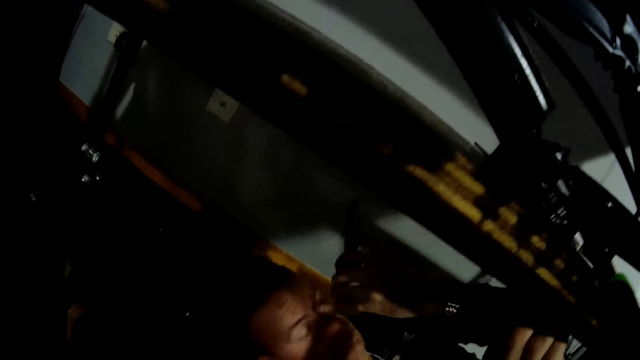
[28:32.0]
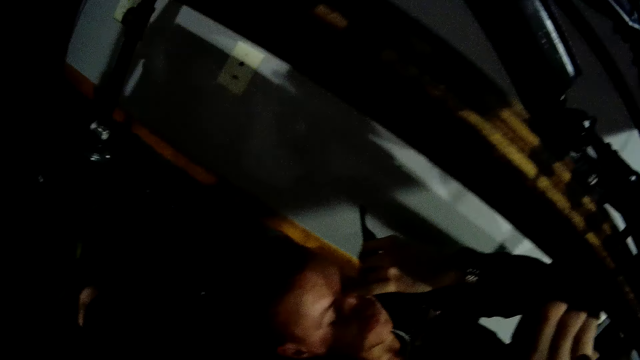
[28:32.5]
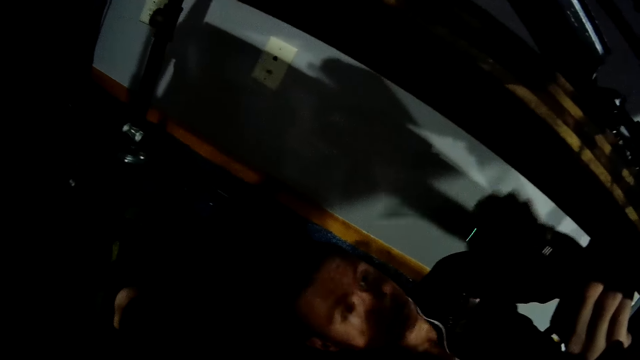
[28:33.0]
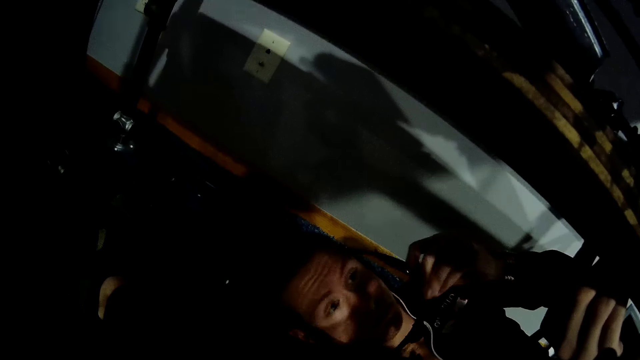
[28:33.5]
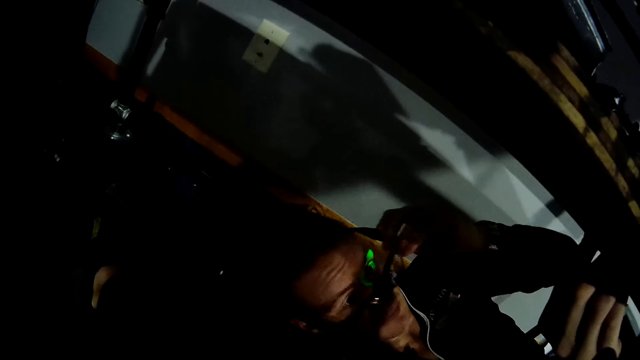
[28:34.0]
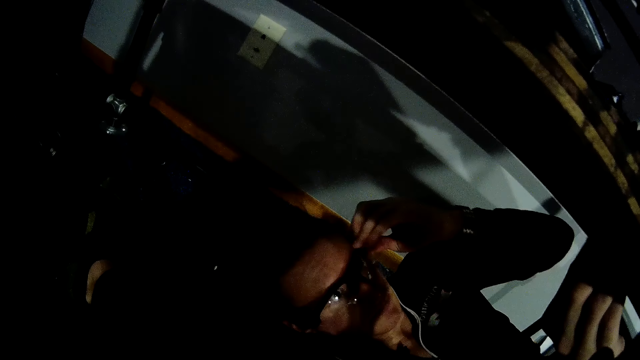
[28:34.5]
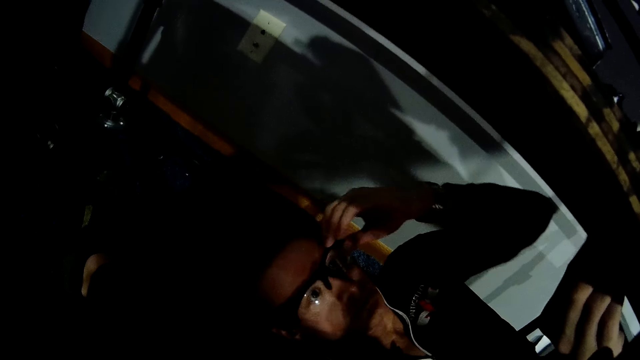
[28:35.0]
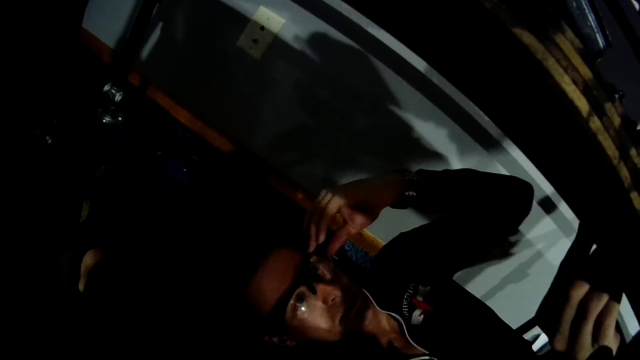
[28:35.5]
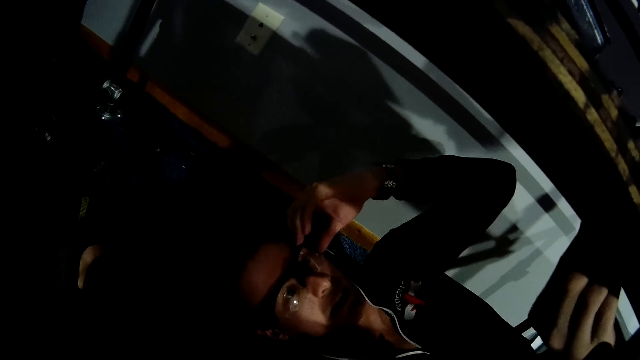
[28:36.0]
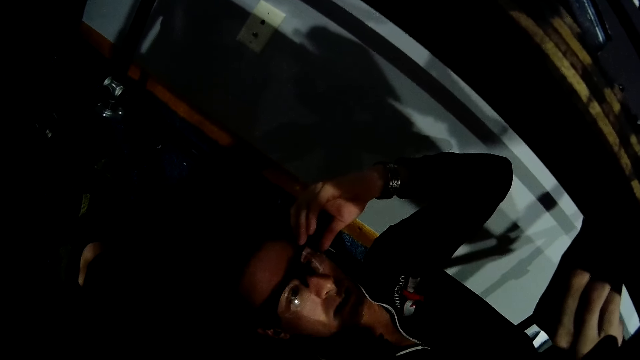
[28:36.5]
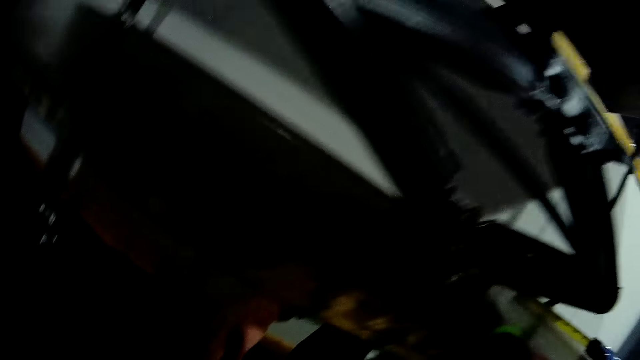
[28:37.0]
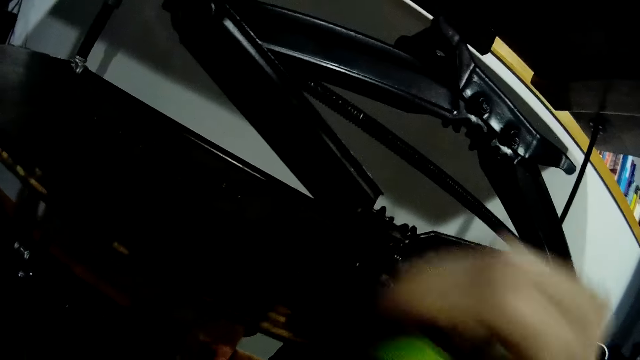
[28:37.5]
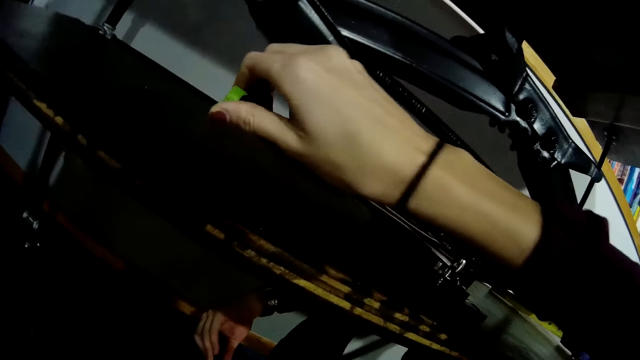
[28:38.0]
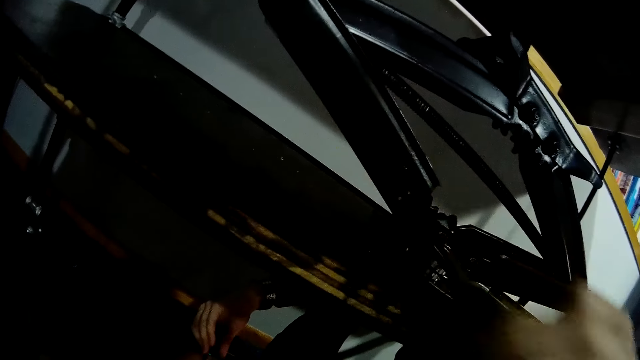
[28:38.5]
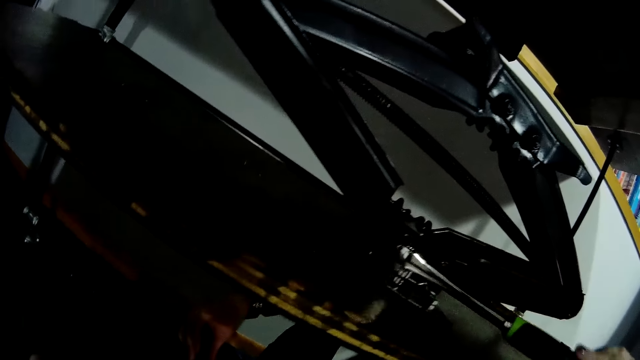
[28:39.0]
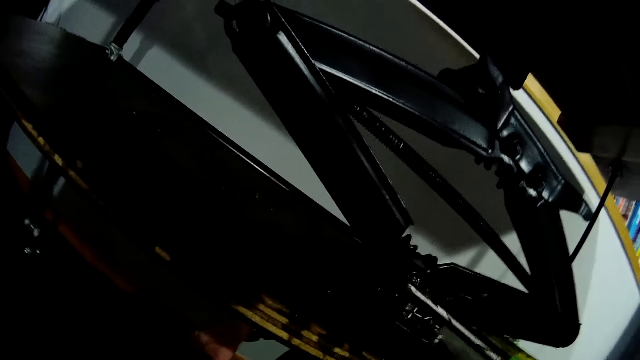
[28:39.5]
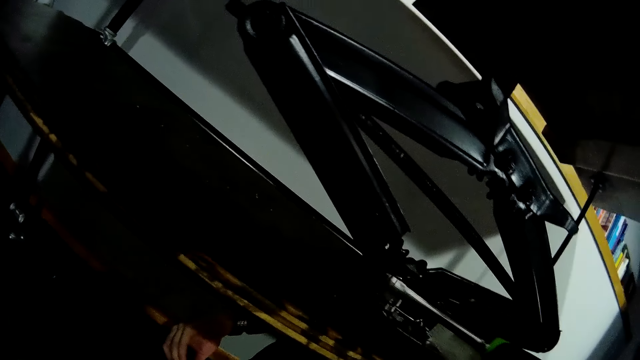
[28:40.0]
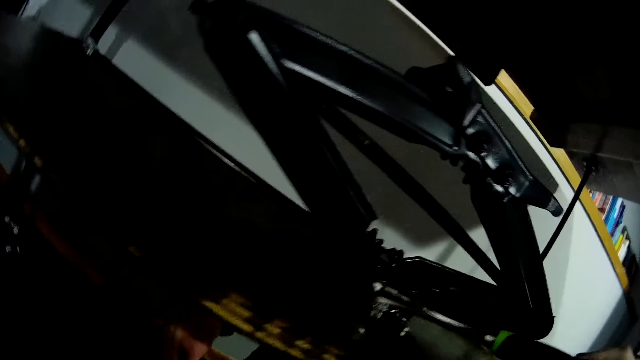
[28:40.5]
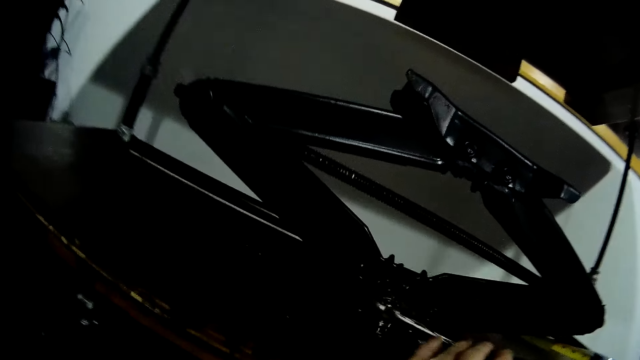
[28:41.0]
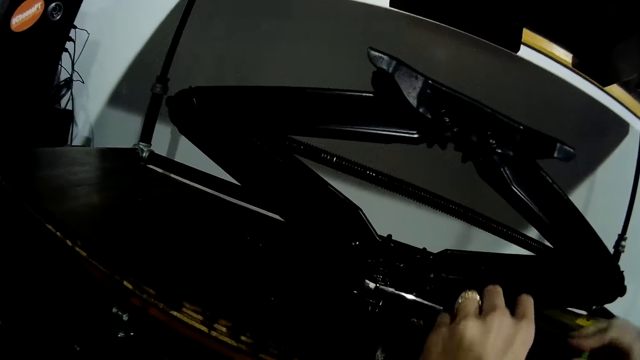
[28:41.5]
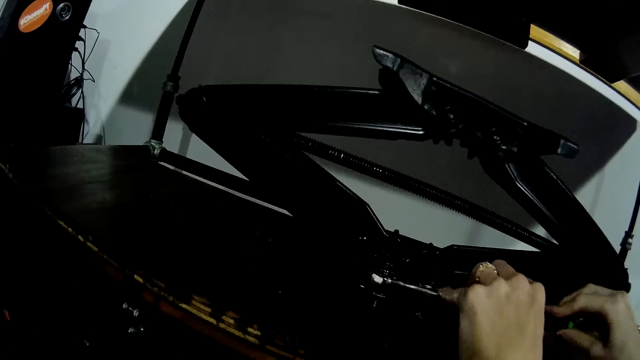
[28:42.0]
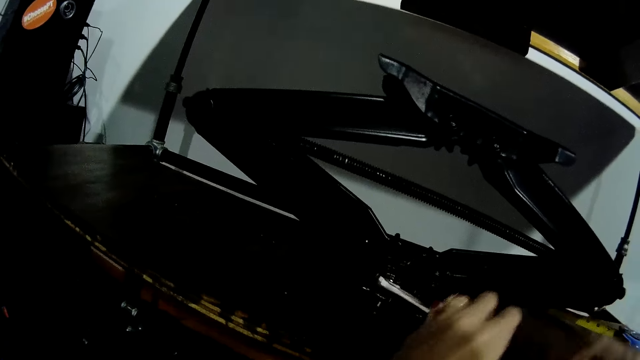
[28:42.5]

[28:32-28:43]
A man wears a pair of goggles with his left hand. He touches the bolt underneath the car jack lift. The camera wearer uses a torque spanner in her right hand to tighten a nut on the scissor lift jack on the wooden slab.

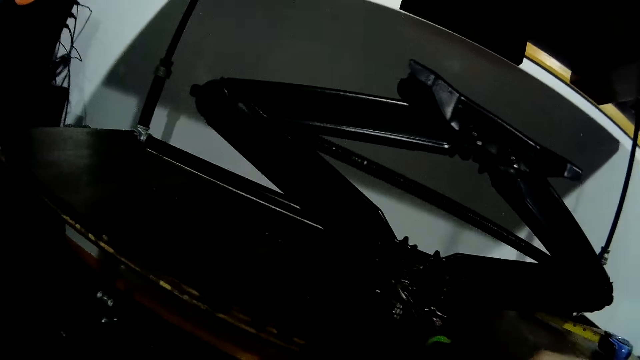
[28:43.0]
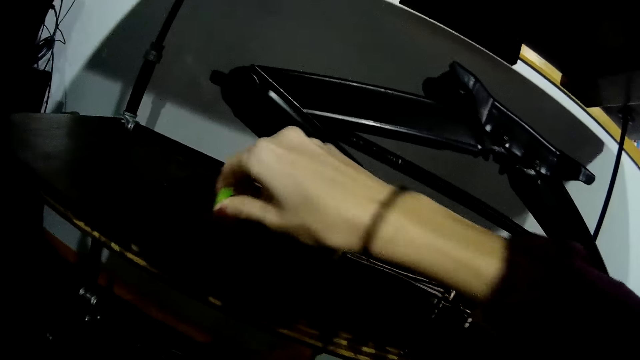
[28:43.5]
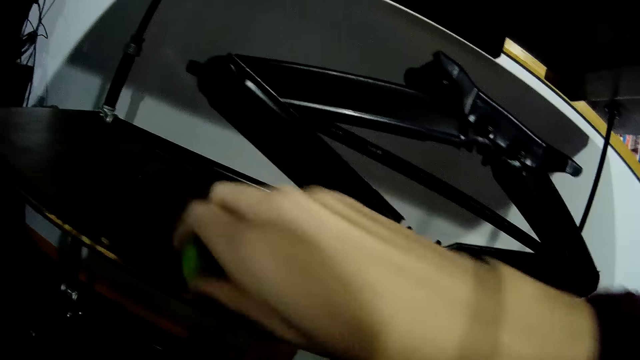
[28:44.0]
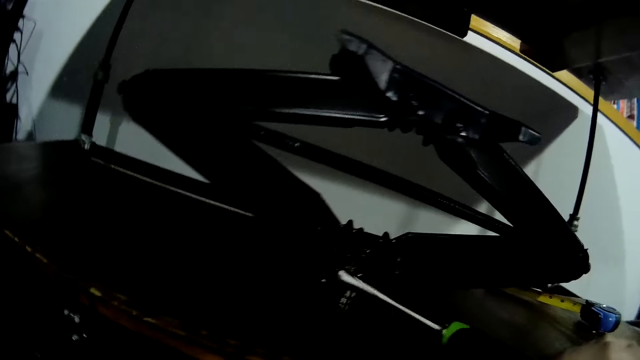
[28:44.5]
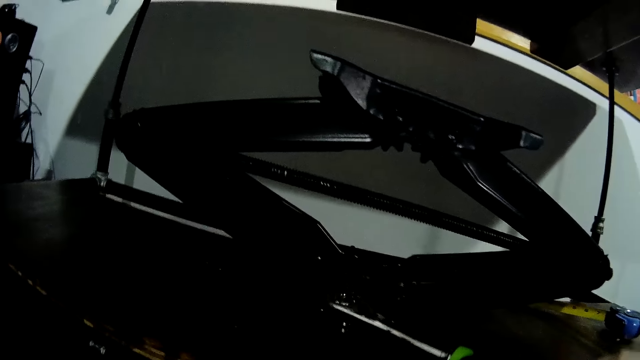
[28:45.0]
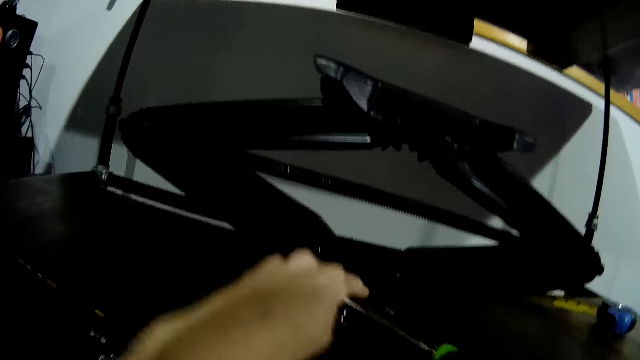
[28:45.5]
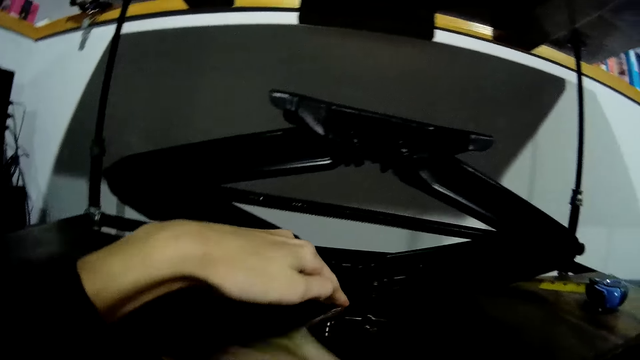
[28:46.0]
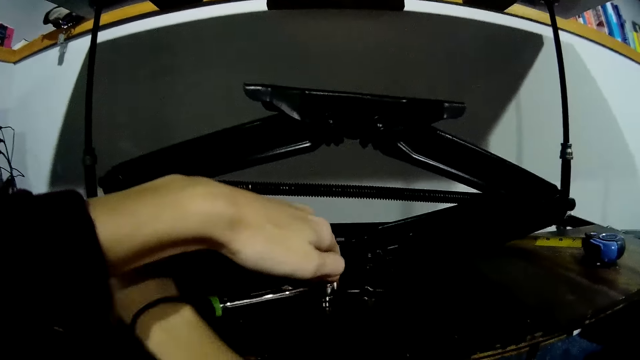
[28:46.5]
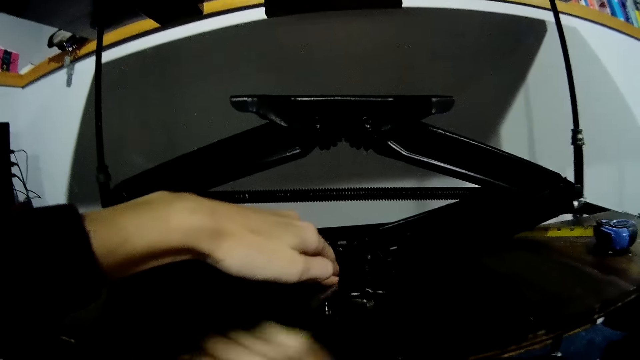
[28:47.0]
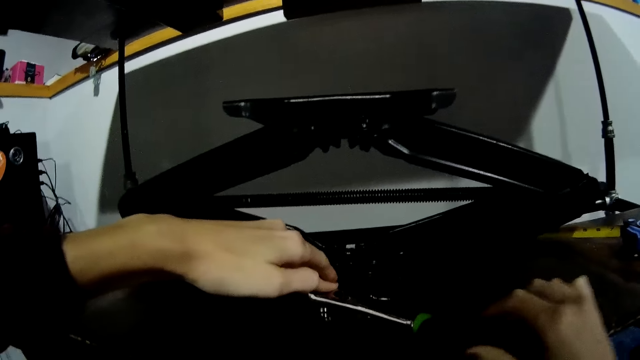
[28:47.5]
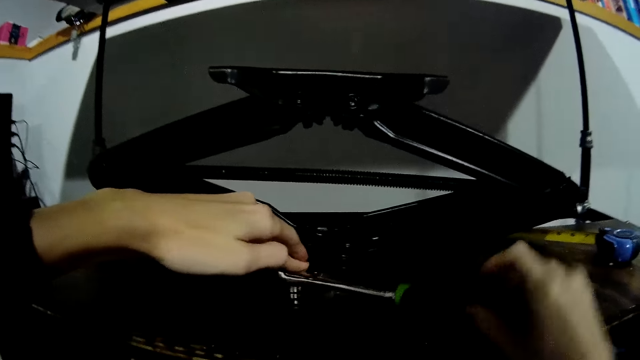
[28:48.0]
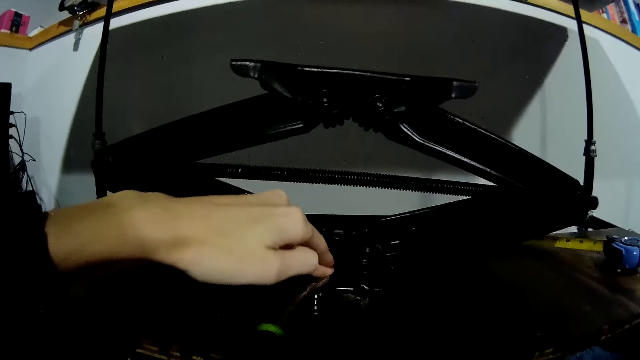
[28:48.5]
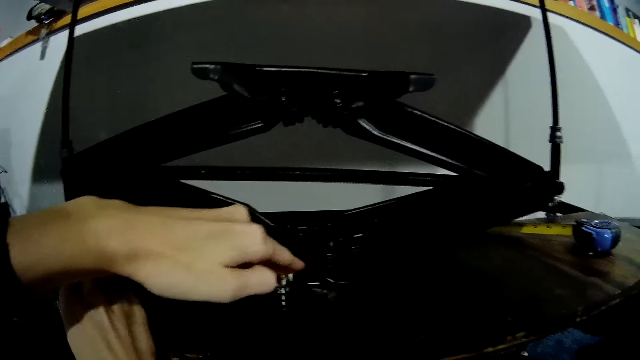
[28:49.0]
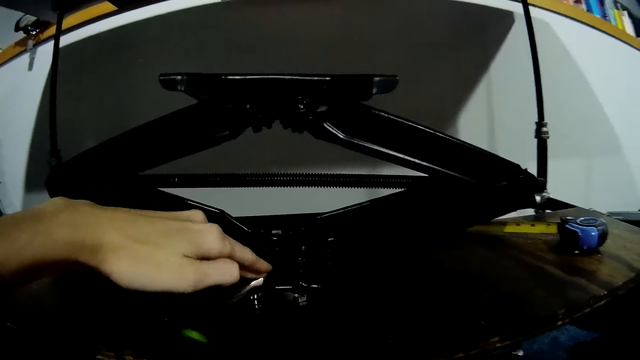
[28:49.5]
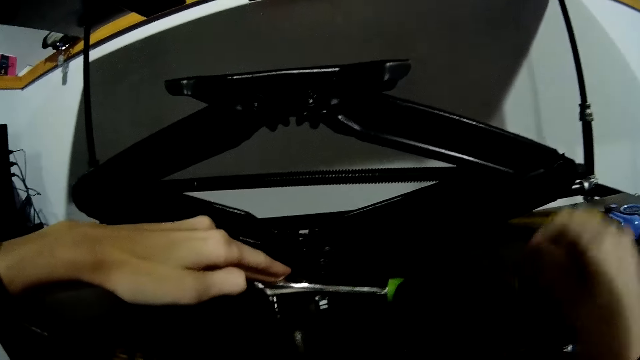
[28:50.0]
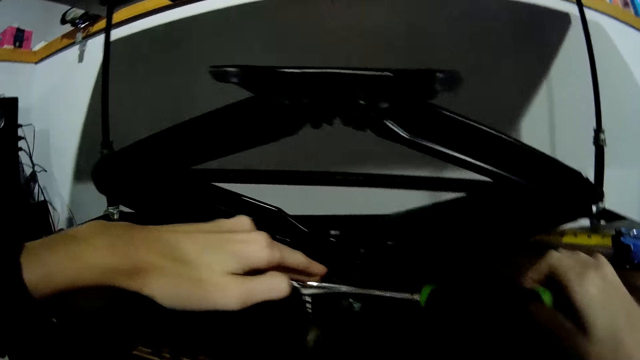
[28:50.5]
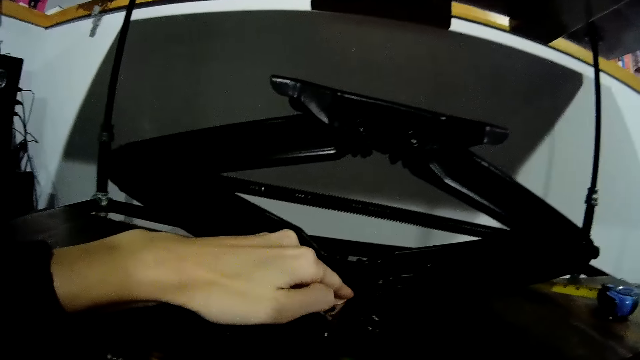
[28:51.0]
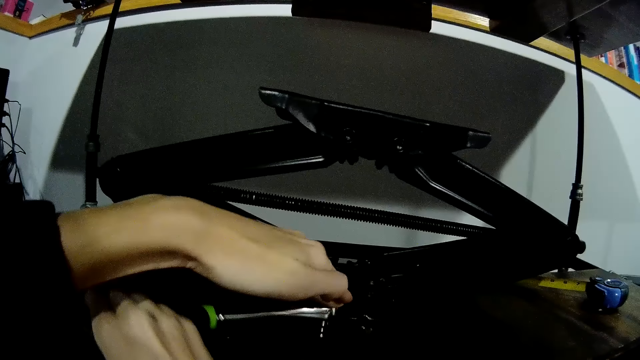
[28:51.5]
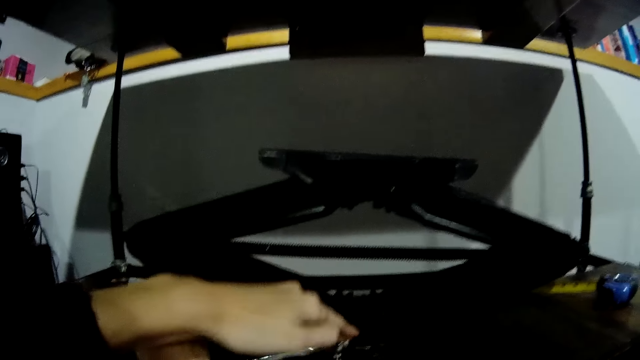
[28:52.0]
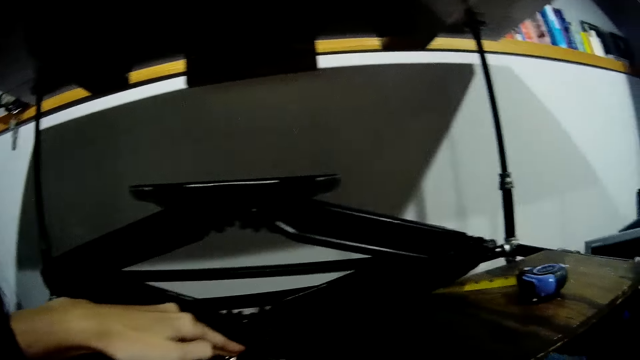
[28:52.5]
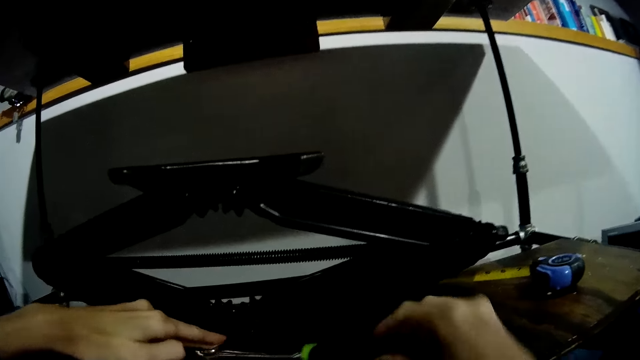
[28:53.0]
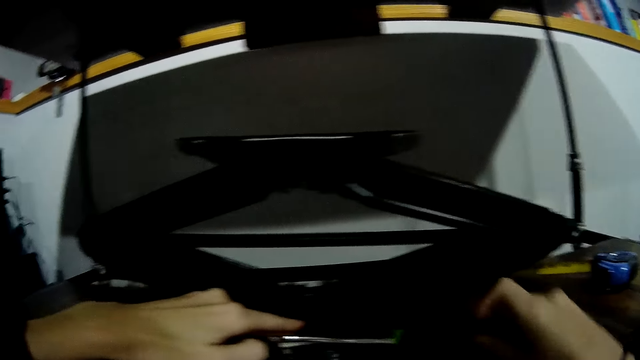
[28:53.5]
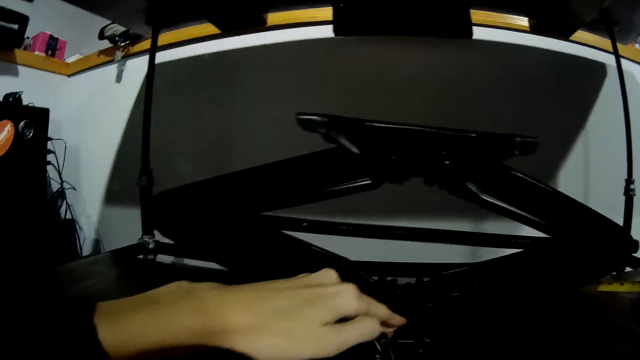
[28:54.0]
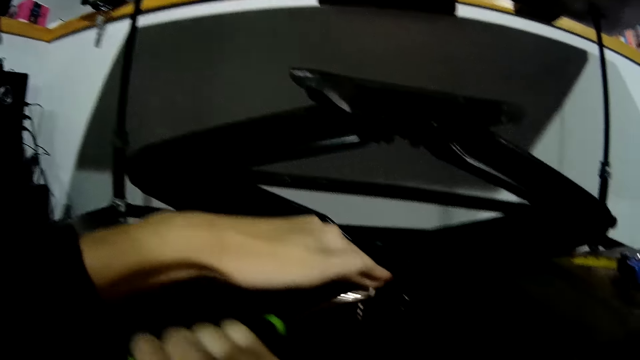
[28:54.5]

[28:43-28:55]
The camera wearer places her left hand on the torque spanner on the scissor lift jack on the wooden slab. She holds on top of the bolt. She uses the torque spanner in her right hand to tighten a nut on the scissor lift jack on the wooden slab.
